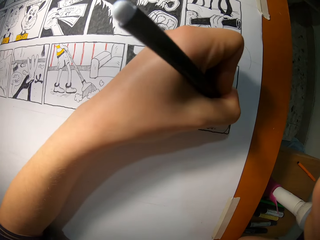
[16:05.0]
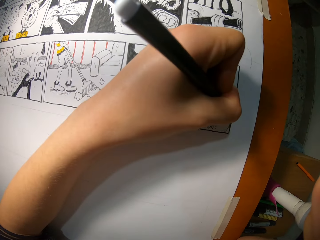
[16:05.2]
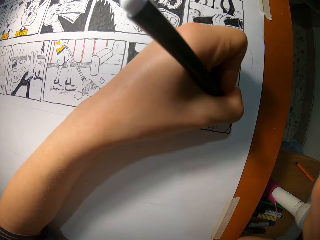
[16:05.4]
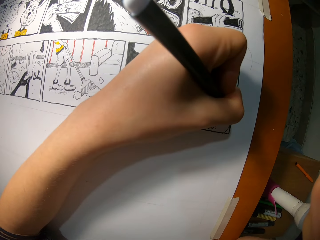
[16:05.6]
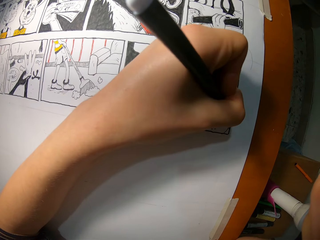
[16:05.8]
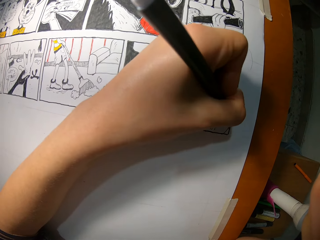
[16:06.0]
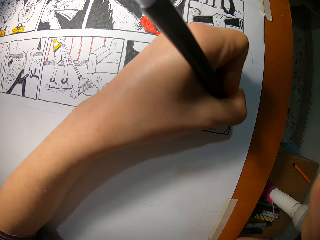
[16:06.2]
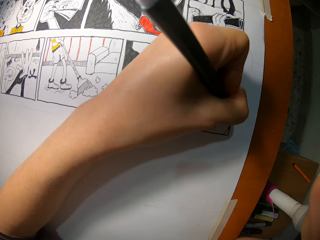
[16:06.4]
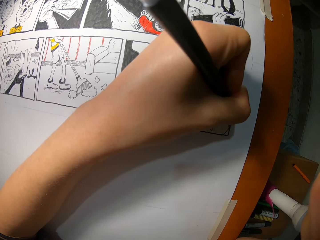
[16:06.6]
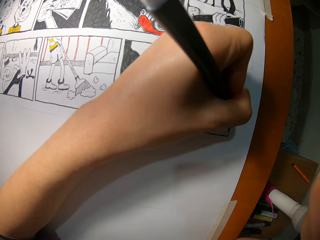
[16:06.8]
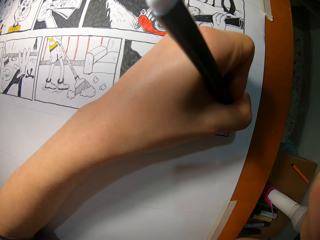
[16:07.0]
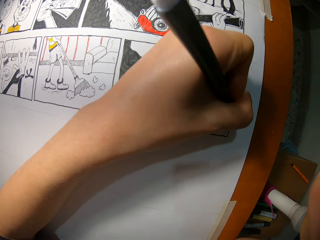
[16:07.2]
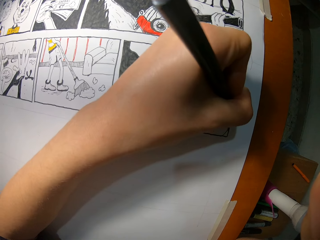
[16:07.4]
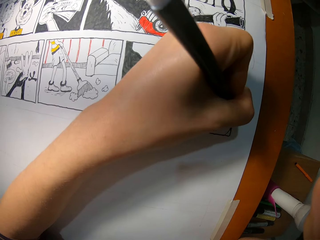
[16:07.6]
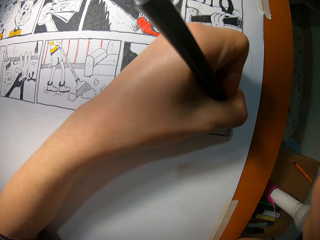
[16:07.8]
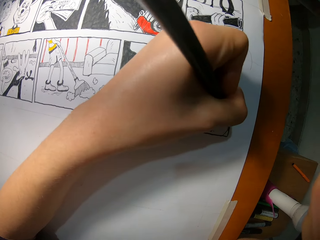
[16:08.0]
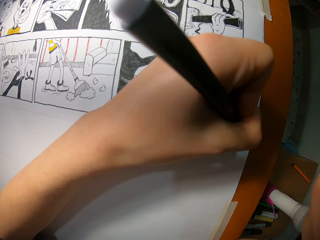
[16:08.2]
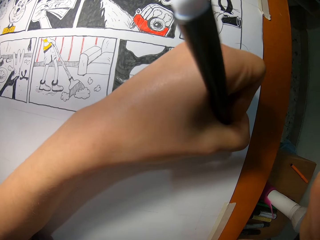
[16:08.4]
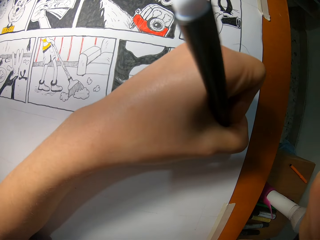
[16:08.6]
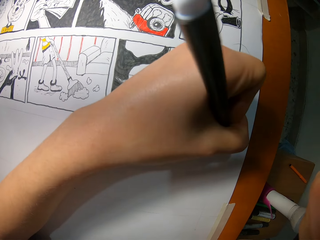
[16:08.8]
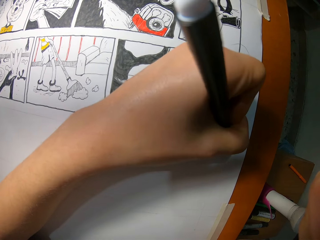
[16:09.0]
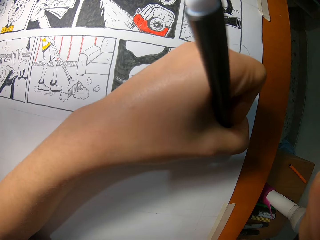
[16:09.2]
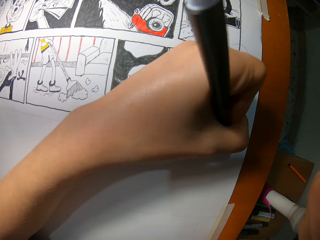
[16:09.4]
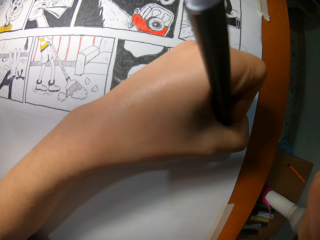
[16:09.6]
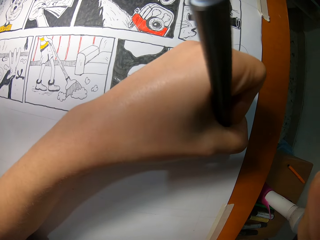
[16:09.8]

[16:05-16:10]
The camera wearer draws on the plain paper with a marker in her left hand.

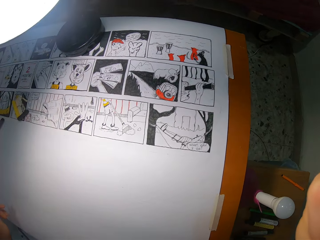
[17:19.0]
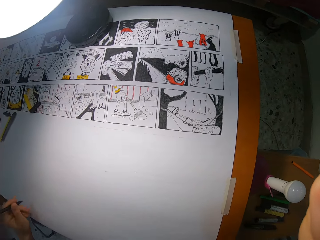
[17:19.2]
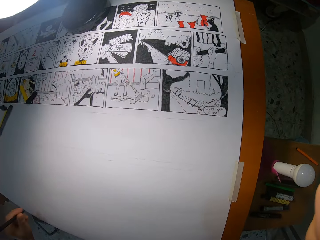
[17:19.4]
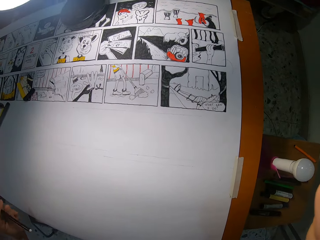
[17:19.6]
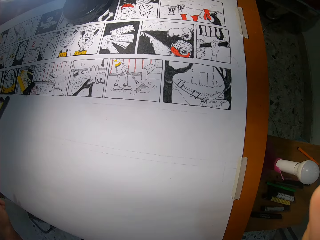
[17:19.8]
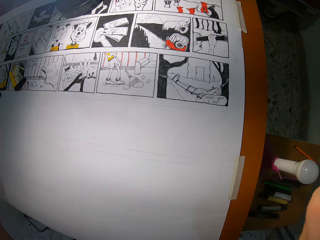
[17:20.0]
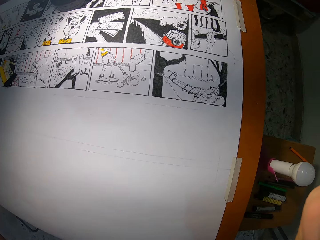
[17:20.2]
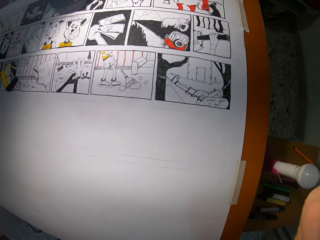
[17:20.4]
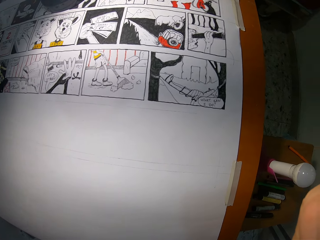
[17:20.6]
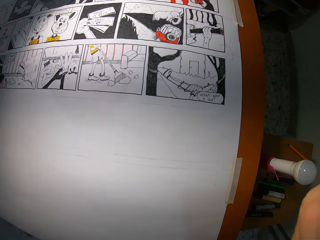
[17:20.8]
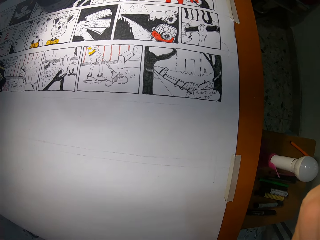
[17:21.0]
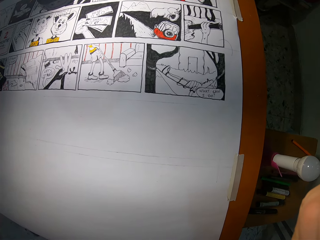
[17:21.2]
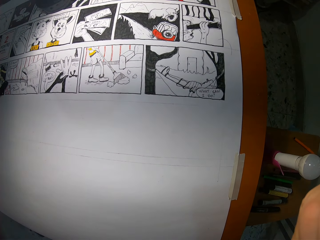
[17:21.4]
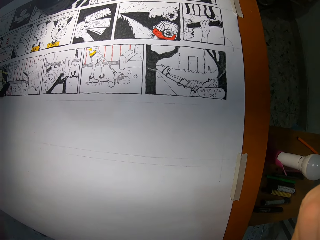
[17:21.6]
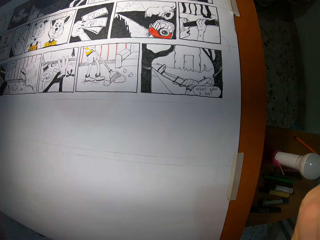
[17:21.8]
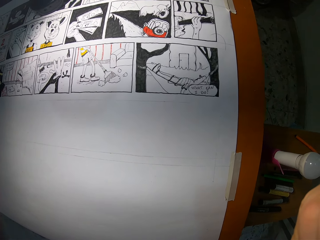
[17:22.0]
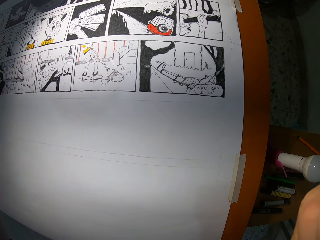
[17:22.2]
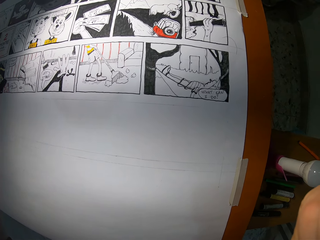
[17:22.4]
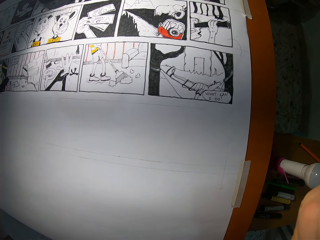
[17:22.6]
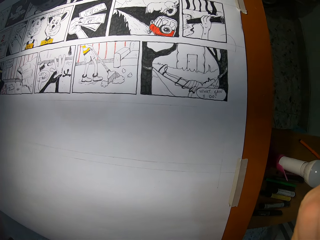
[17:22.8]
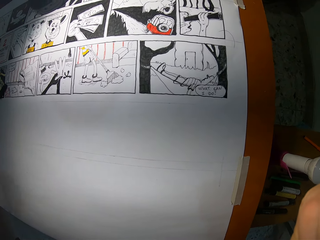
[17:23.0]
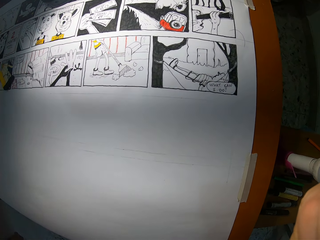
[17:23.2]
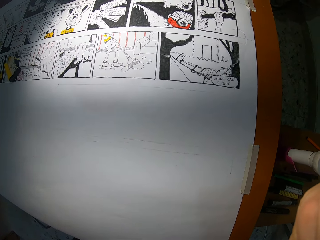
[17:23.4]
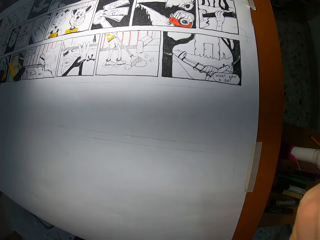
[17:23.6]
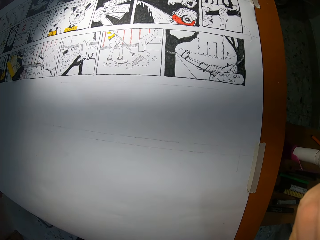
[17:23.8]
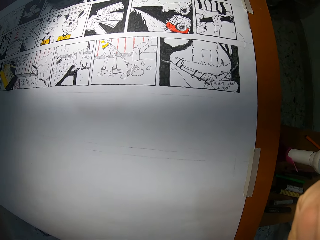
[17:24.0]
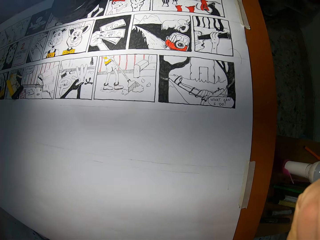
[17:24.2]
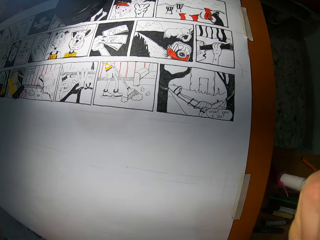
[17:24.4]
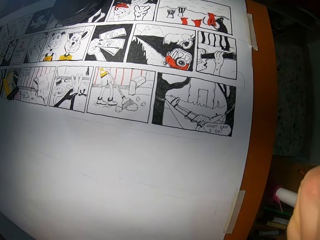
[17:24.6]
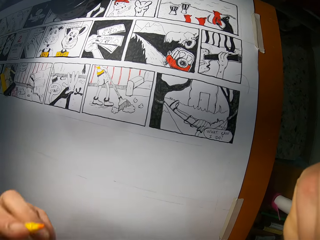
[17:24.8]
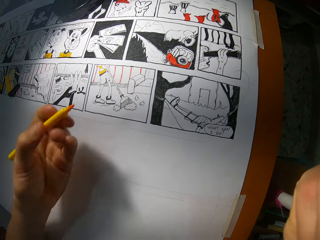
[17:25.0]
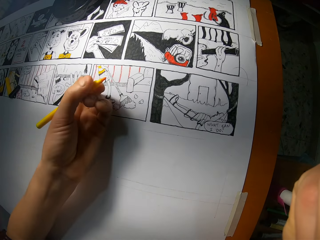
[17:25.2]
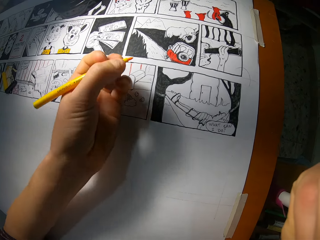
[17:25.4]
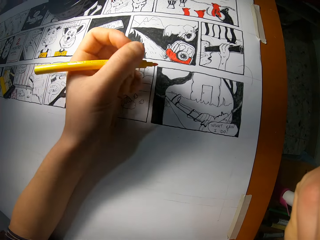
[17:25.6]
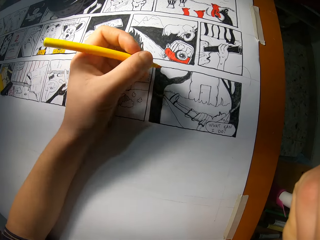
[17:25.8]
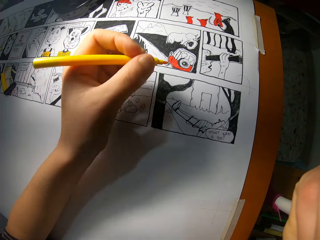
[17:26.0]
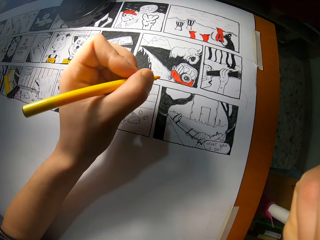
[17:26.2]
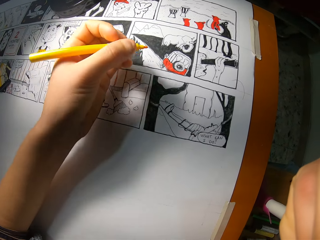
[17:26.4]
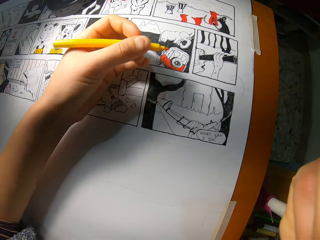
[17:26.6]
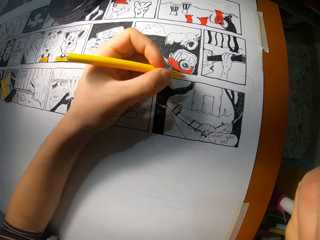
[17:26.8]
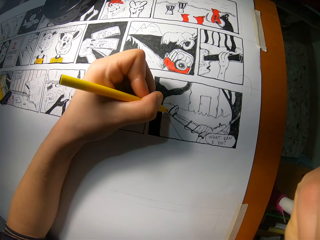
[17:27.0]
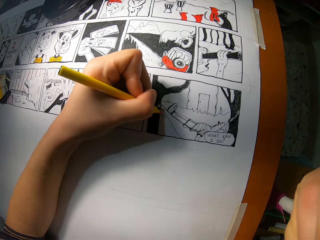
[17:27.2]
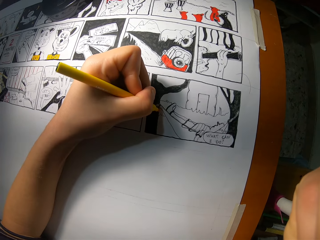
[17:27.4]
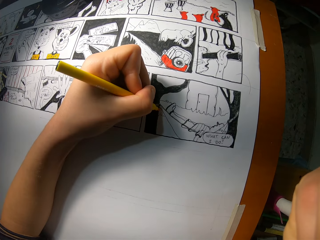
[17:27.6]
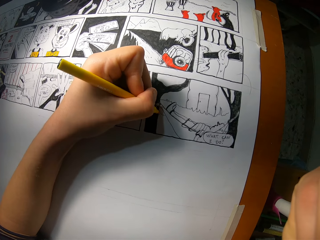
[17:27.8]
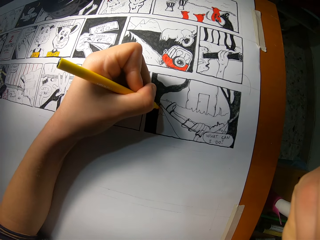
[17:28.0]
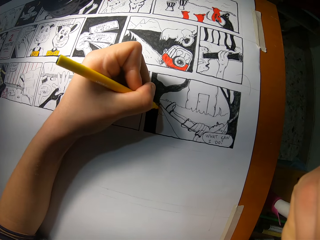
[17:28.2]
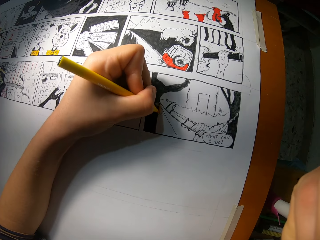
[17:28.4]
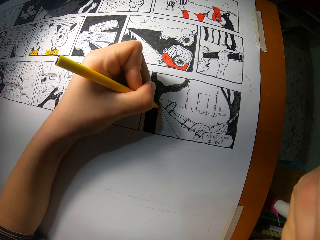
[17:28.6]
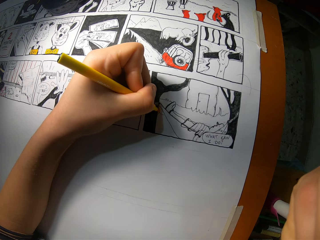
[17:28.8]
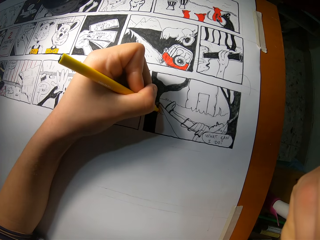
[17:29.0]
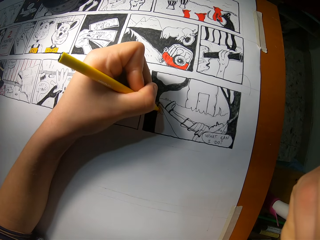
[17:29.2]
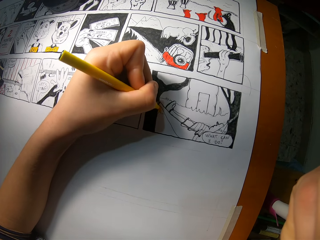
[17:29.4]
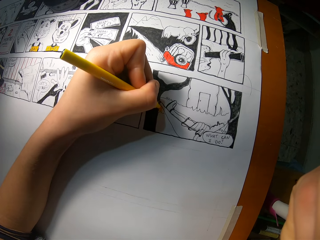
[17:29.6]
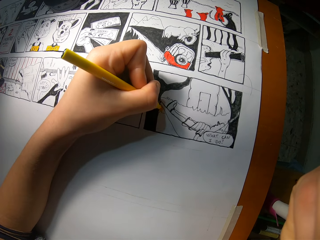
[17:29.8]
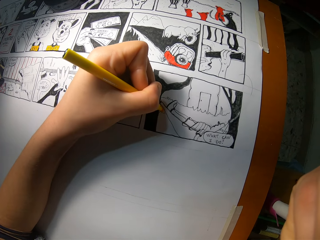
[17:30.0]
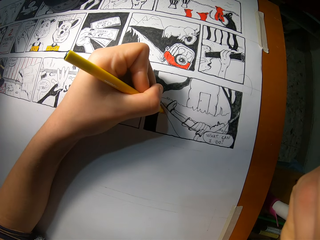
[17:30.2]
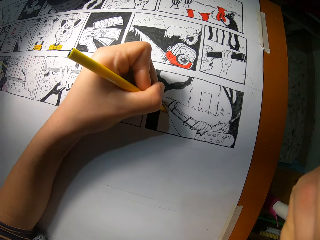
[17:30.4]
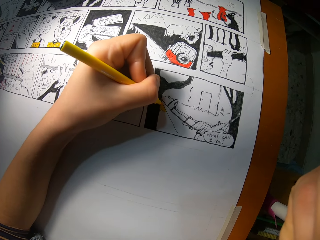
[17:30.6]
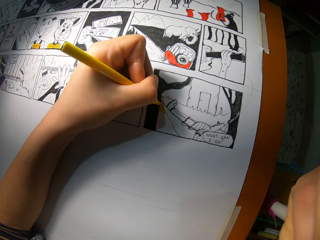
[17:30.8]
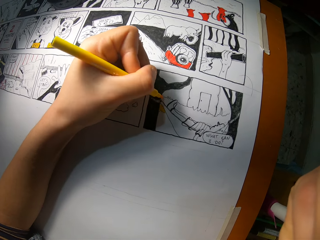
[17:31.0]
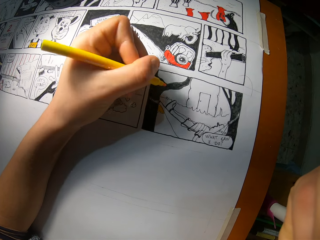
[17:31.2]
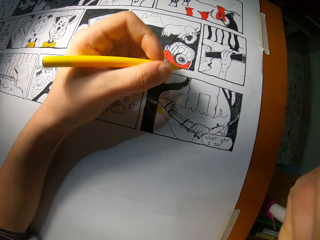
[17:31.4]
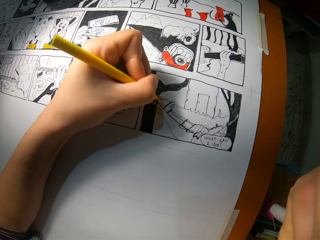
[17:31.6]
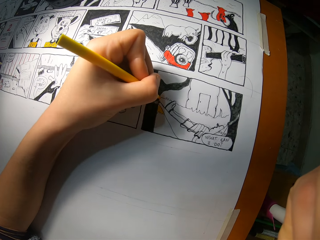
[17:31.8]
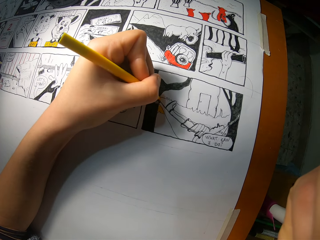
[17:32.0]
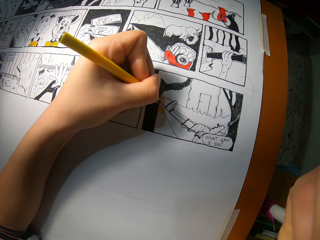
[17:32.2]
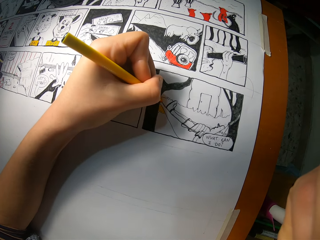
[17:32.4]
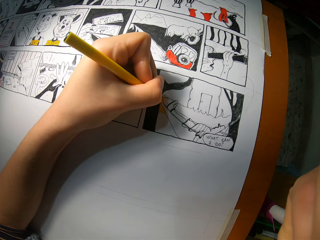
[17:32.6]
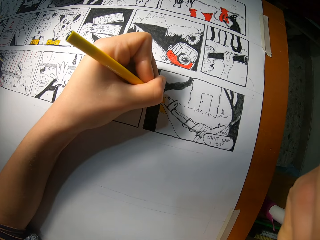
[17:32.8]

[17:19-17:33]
The camera wearer drops the coloring pen. They pick up the coloring pen. They color the image.

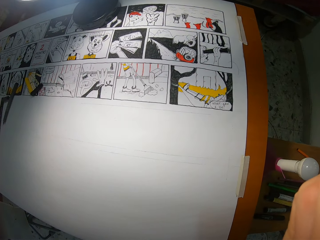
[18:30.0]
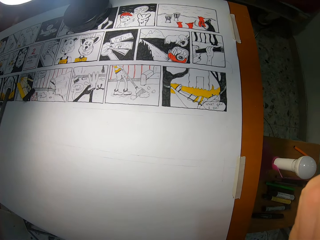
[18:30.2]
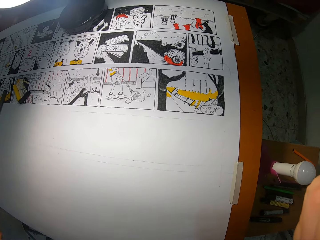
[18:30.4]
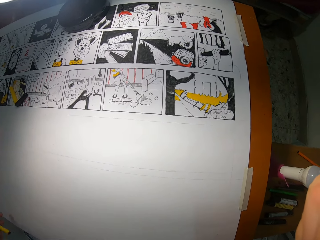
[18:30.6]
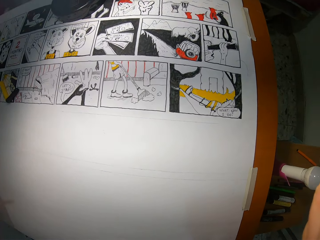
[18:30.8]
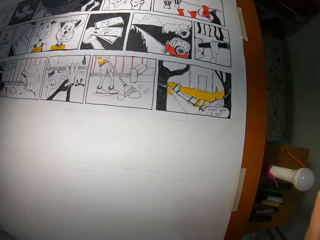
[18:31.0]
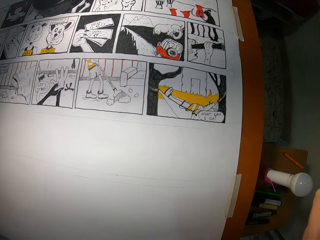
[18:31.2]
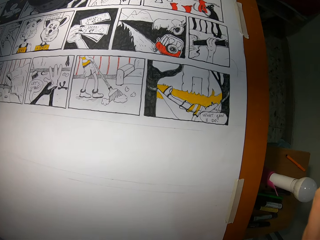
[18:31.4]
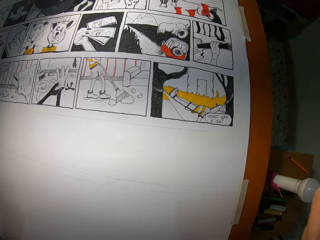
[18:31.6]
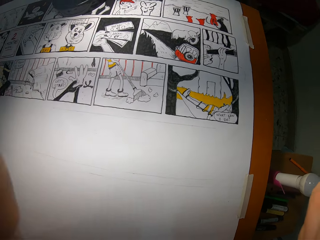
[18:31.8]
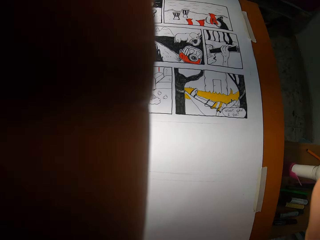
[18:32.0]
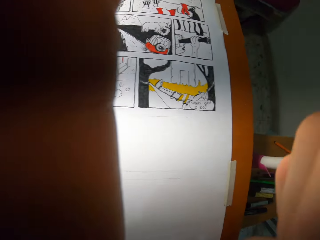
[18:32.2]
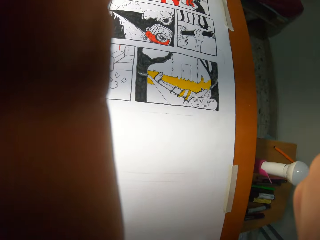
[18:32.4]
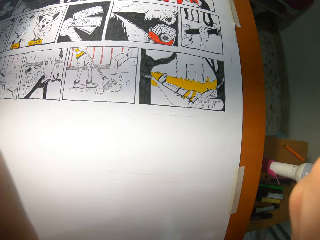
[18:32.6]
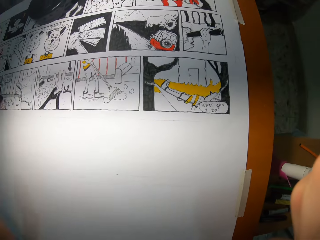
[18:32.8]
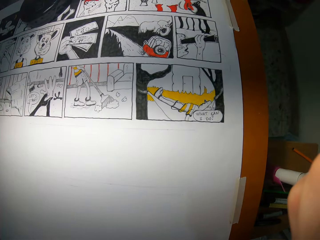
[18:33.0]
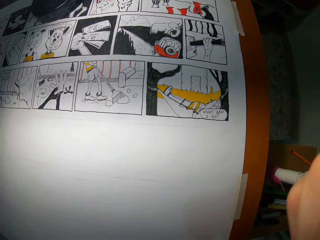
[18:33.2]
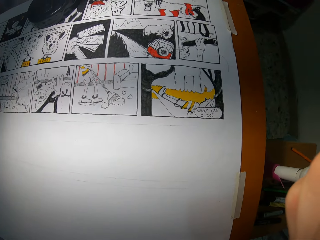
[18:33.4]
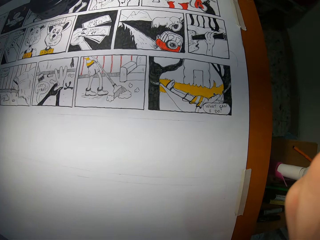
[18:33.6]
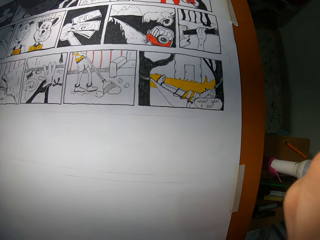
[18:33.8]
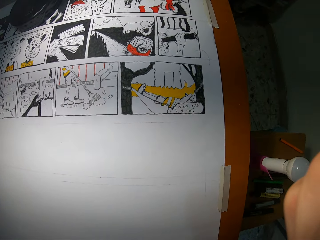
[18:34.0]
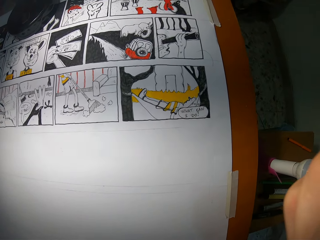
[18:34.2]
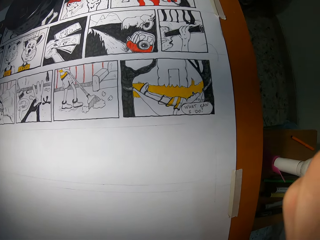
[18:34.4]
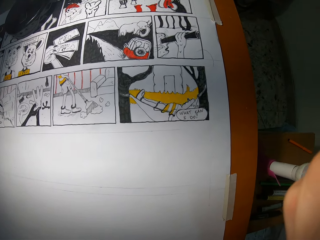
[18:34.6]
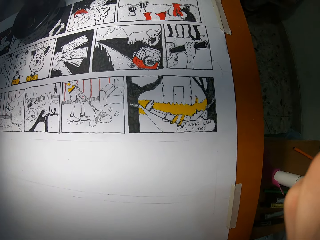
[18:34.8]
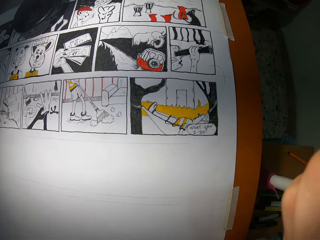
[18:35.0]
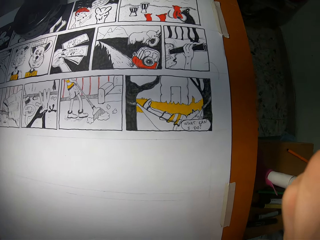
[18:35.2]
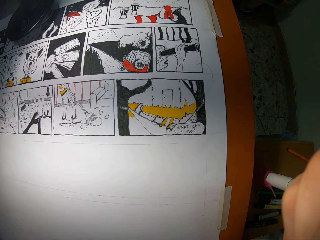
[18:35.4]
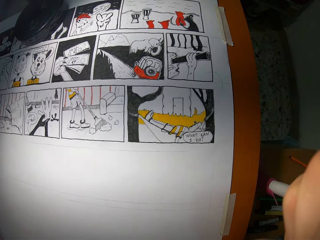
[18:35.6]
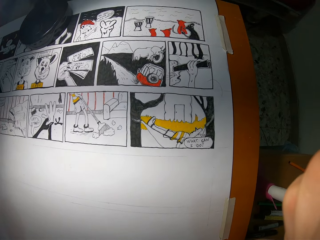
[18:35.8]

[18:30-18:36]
The camera wearer adjusts a camera on his head with his left hand. He looks at the drawing.
